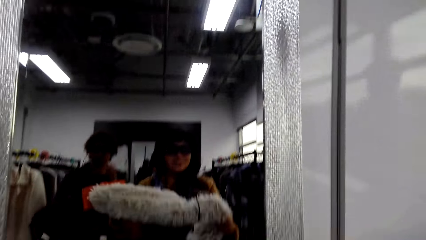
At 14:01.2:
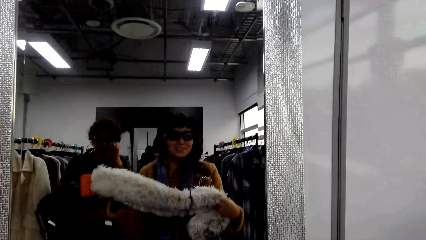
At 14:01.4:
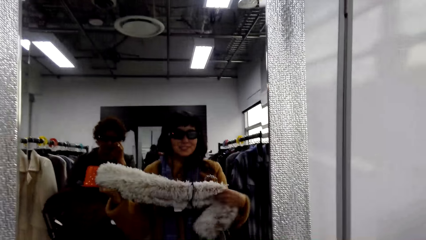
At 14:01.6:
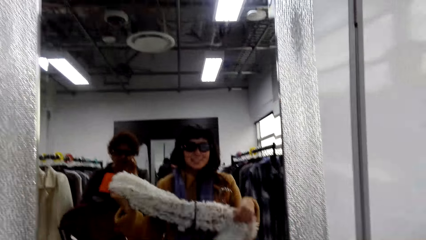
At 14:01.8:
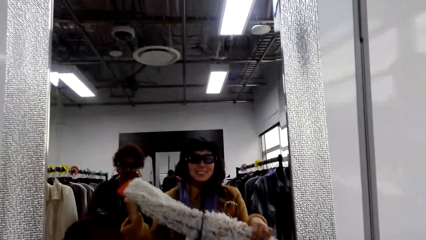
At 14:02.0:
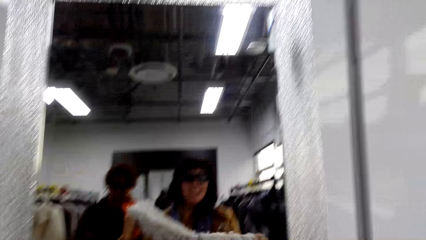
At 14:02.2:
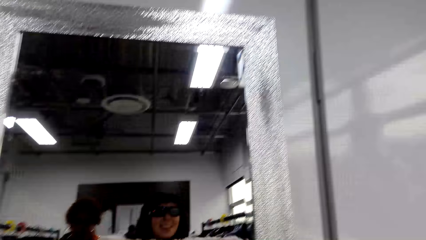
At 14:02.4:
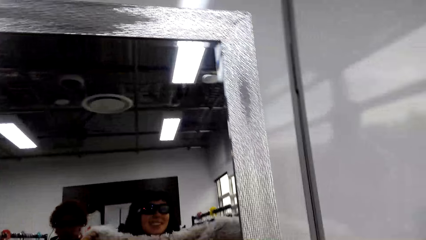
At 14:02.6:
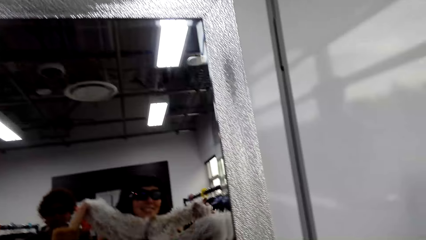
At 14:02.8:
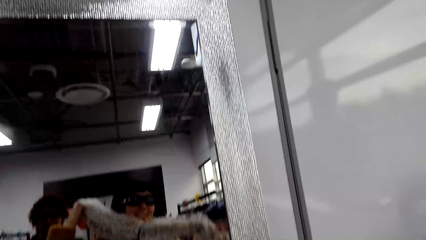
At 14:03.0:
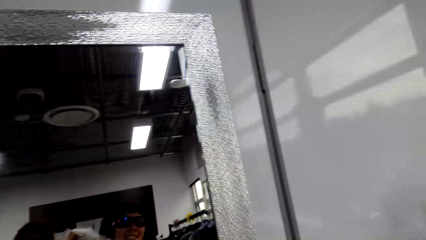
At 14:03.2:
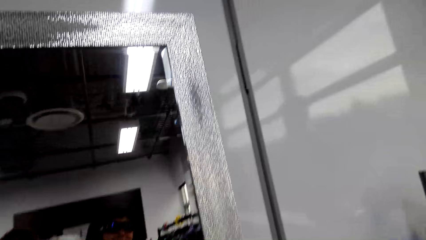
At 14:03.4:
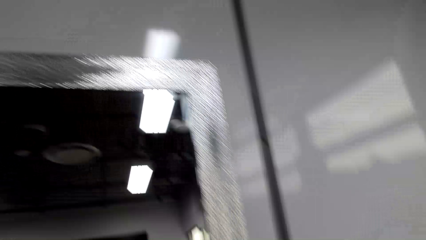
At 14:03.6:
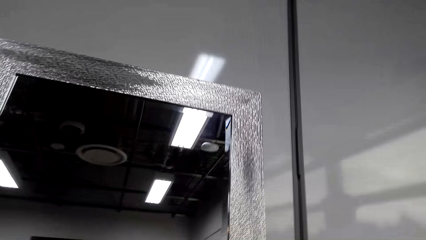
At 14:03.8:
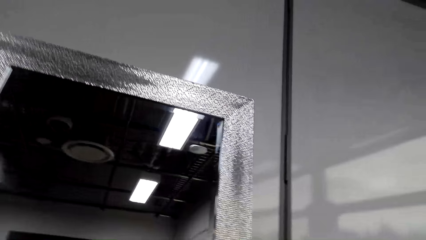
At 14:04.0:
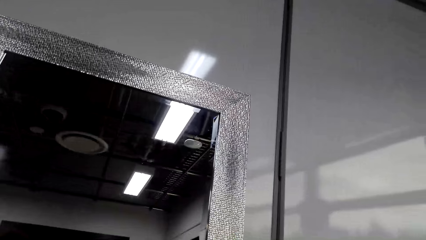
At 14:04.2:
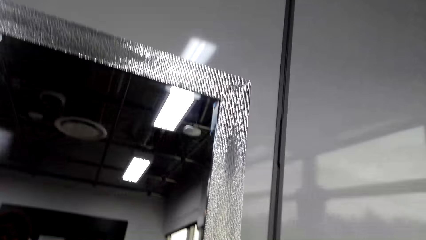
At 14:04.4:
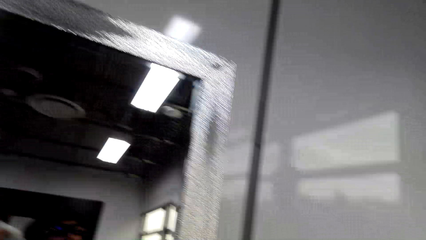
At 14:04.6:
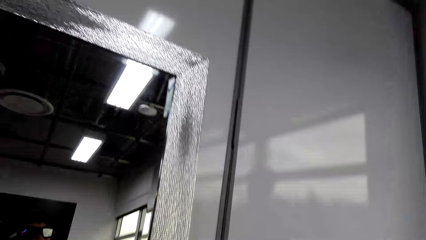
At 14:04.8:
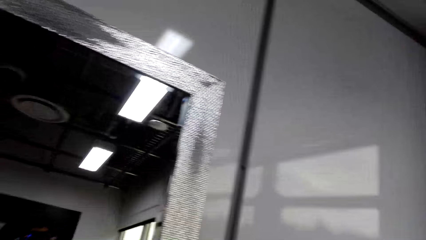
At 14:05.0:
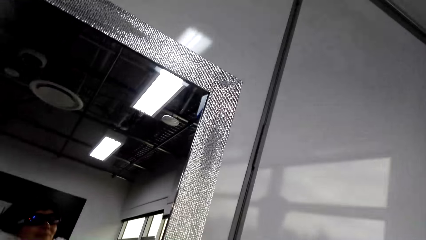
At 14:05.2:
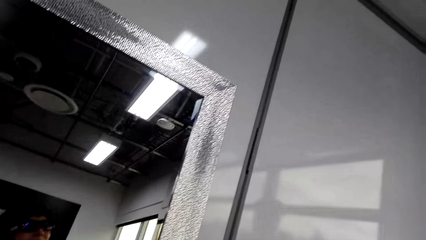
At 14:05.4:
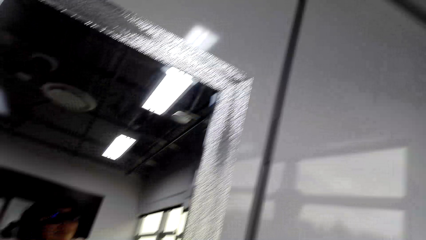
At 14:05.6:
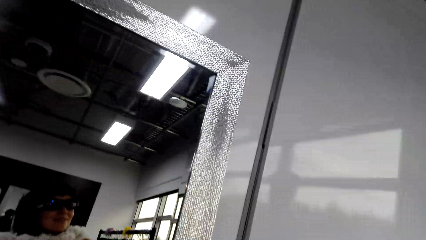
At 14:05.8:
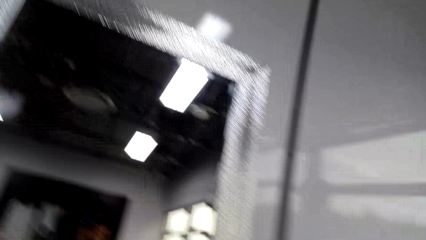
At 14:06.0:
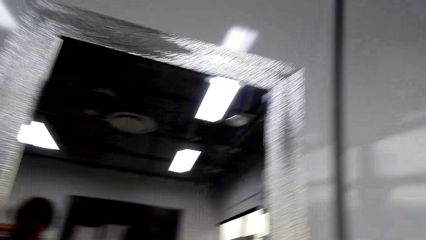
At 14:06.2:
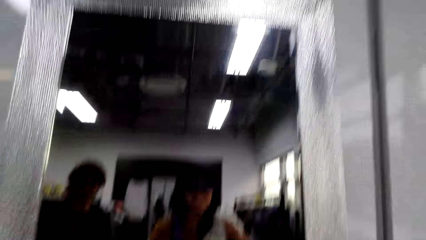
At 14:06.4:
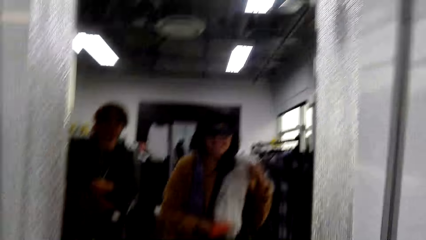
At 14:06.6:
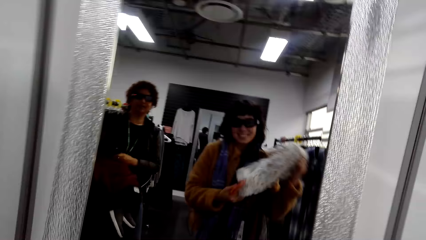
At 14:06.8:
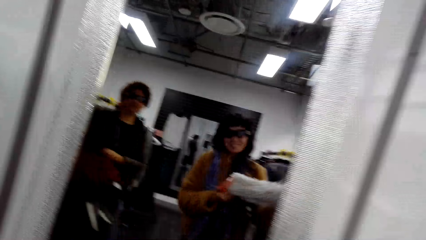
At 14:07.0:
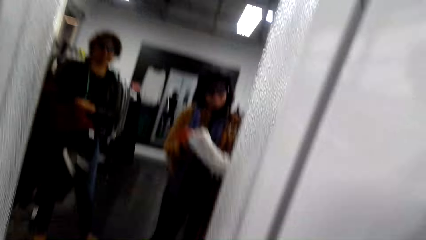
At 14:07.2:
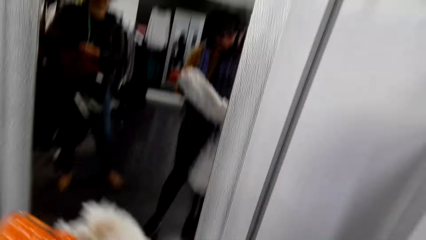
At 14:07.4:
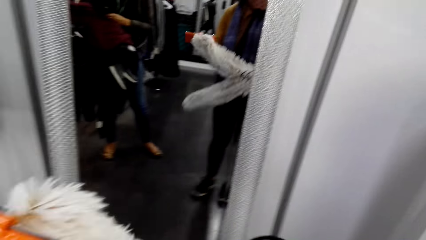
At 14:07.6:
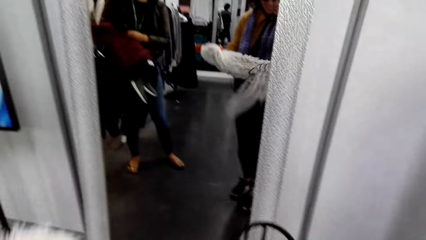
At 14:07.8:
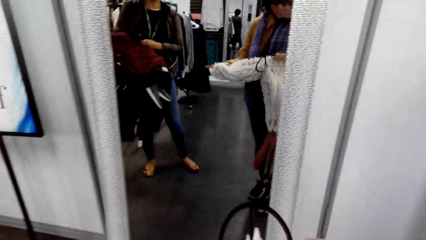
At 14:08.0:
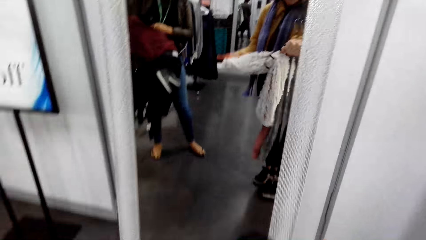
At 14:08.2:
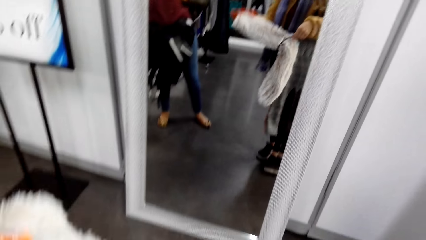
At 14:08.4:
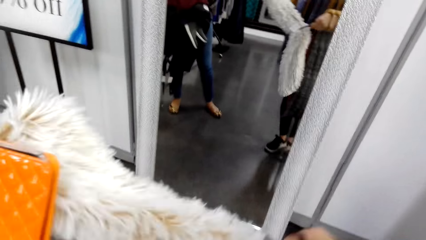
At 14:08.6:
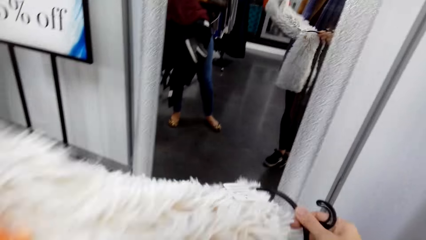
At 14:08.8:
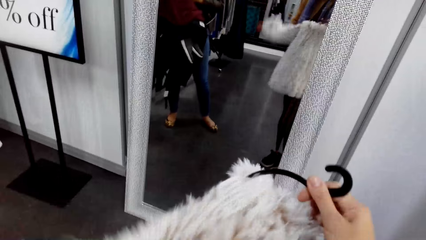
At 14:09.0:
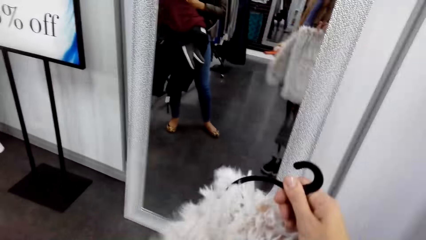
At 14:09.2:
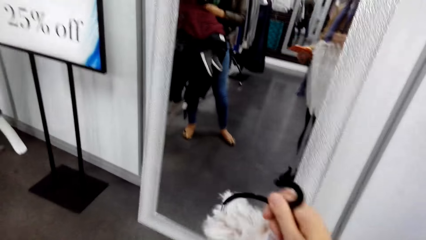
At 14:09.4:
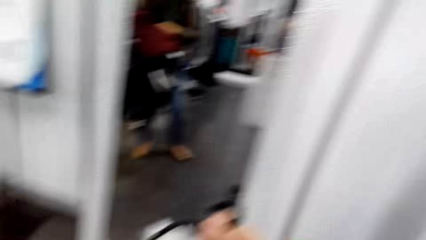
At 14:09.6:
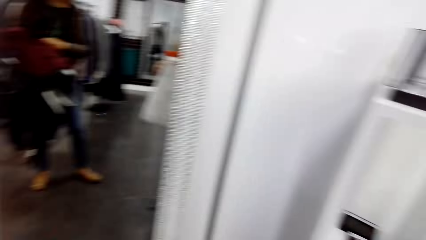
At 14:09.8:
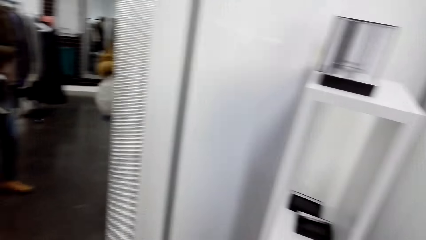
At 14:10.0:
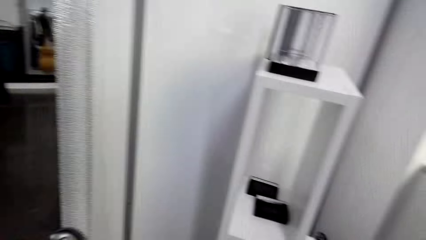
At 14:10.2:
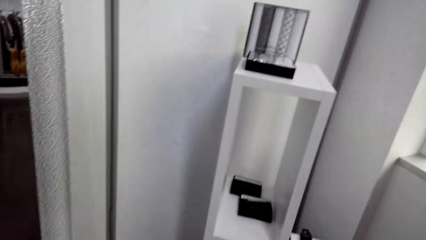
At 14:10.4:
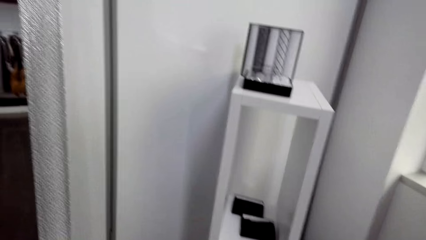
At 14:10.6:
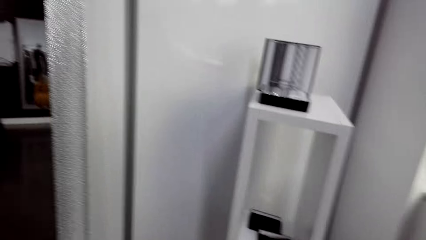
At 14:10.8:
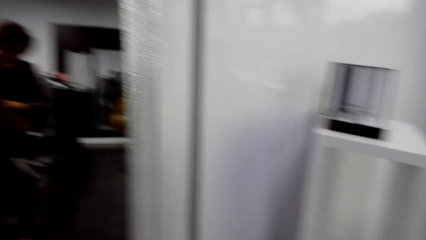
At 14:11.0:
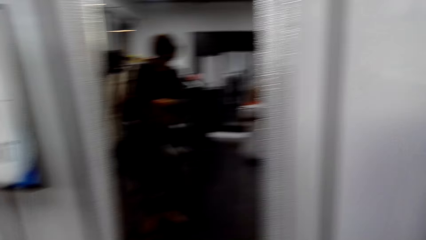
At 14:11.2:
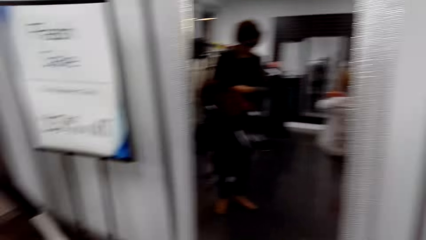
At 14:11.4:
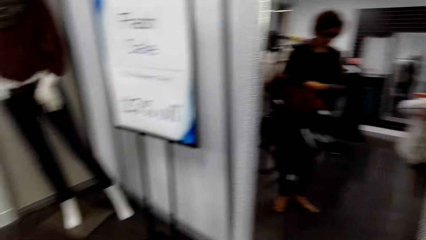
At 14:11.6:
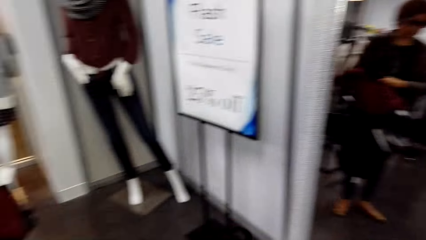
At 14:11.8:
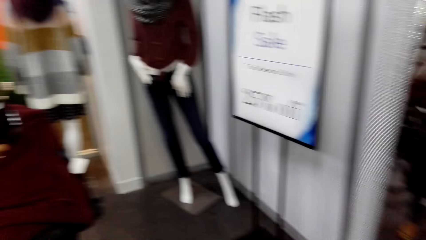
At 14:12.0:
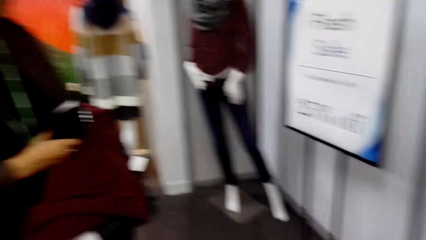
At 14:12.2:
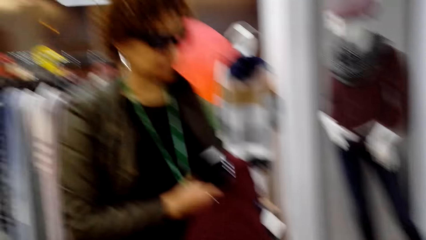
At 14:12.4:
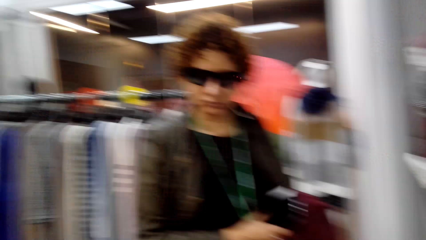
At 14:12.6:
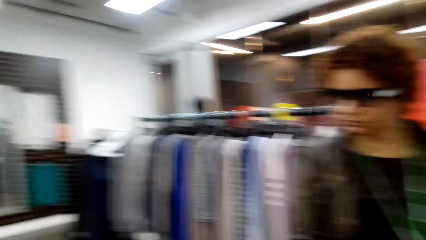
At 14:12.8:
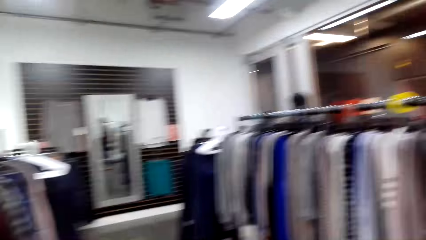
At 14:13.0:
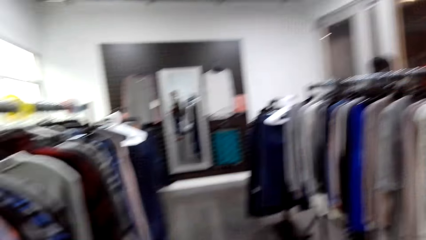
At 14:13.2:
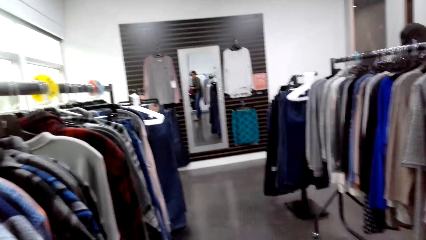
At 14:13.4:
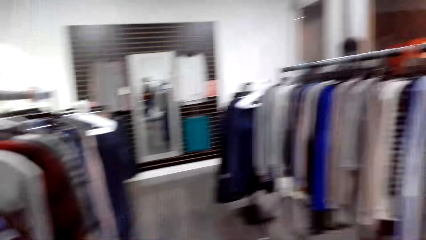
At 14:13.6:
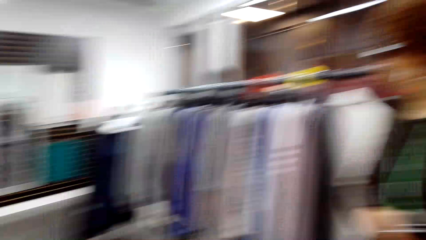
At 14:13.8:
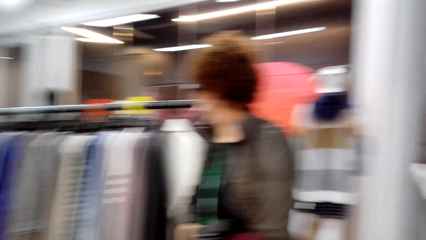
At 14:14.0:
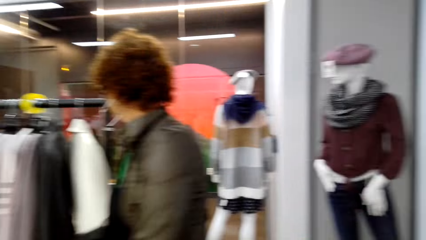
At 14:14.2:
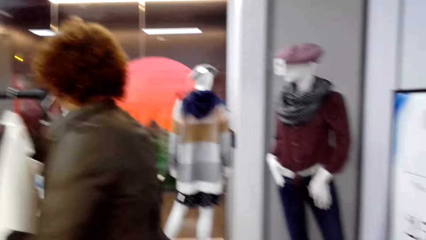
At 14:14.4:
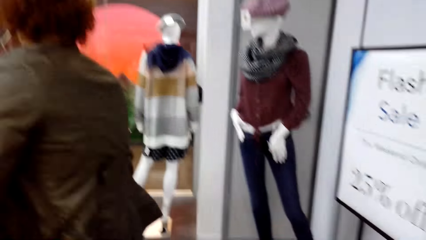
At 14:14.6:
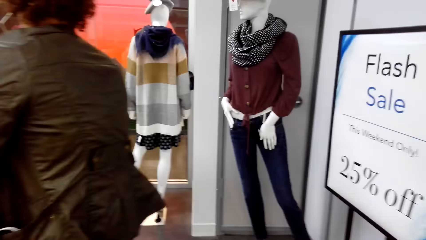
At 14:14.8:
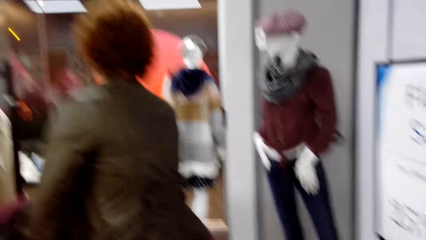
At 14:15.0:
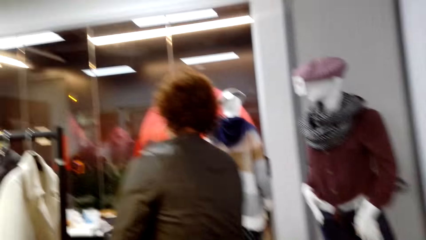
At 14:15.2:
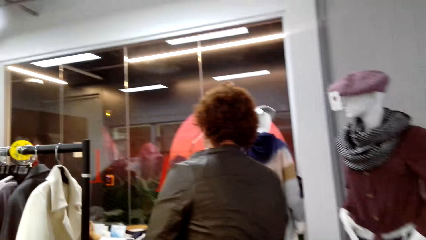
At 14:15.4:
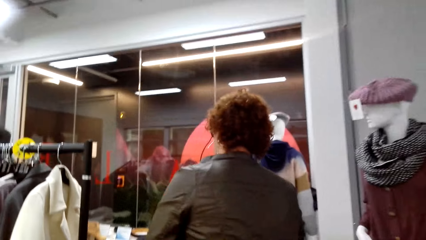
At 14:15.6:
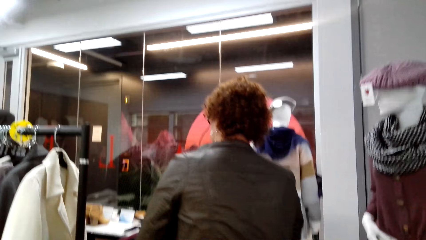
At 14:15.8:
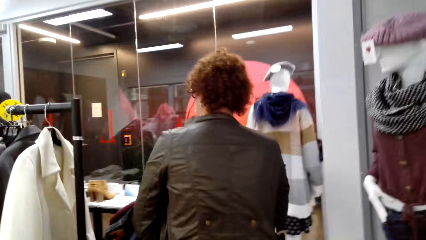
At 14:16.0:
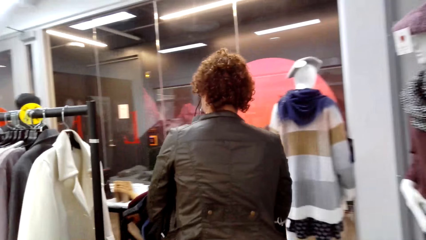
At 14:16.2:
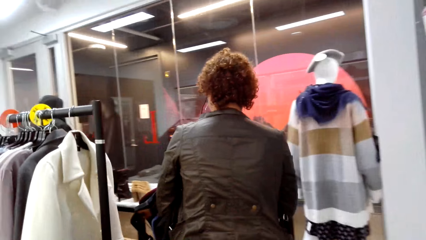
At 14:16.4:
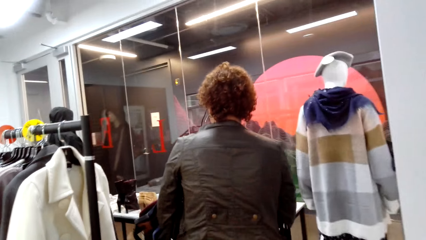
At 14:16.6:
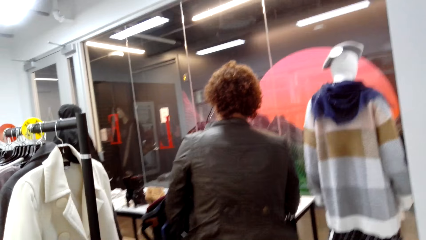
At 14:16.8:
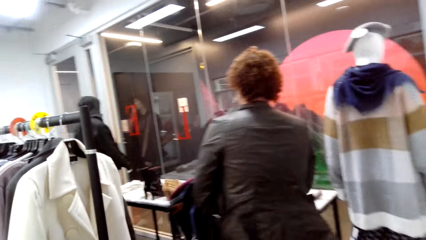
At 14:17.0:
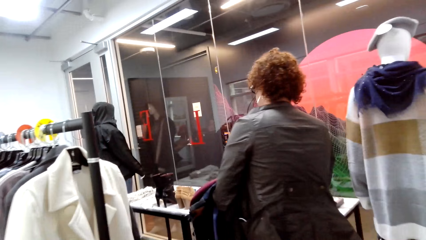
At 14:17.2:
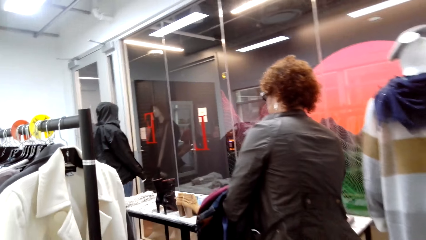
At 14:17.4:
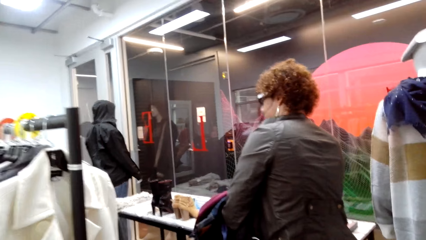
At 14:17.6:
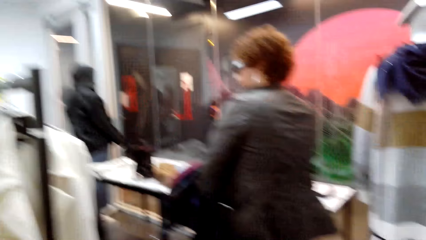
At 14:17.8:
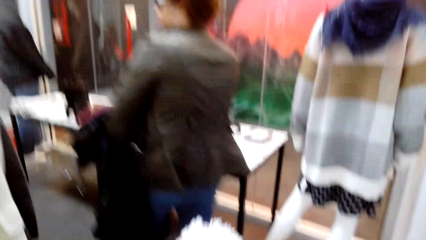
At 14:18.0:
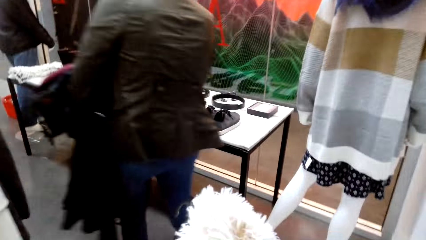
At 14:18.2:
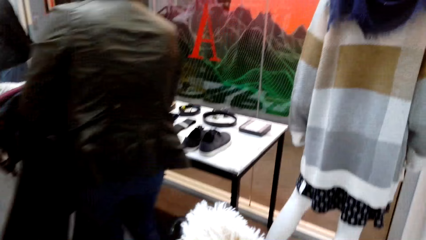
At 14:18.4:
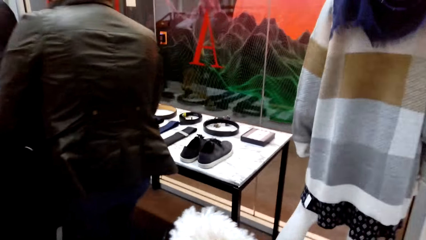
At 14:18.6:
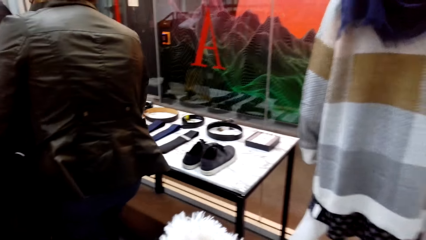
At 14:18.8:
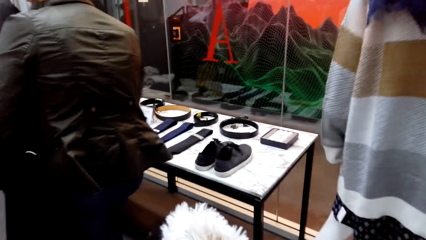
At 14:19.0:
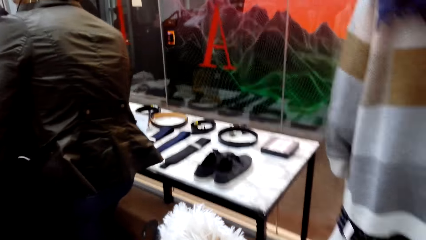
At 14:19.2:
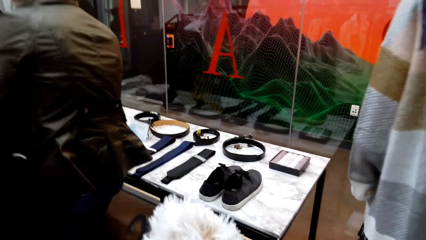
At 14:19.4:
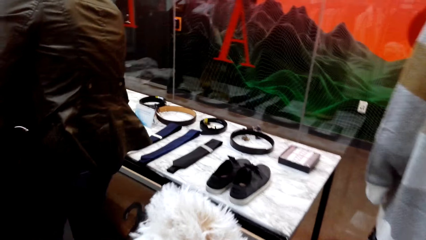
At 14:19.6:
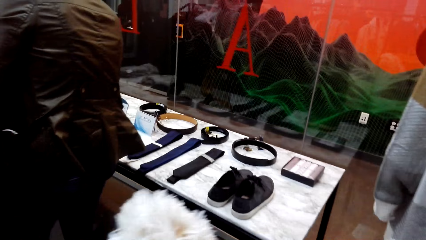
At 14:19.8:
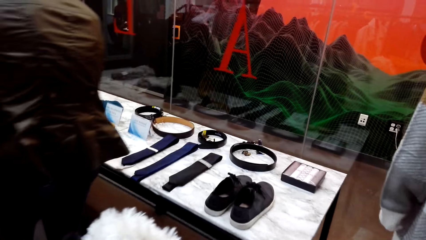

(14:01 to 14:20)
The camera wearer holds a scarf. They look around the boutique. A woman walks around the boutique. The camera wearer walks beside the woman.
